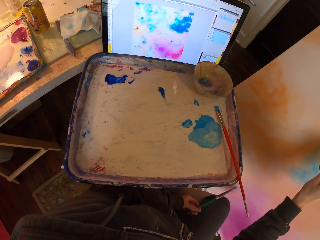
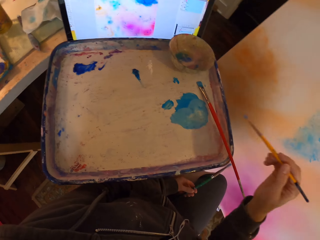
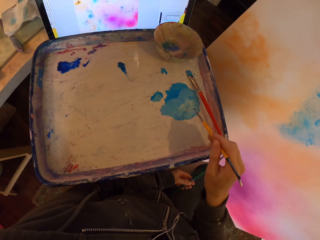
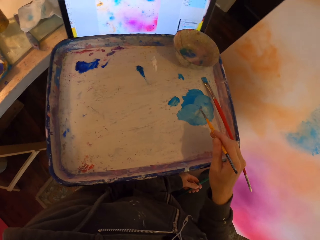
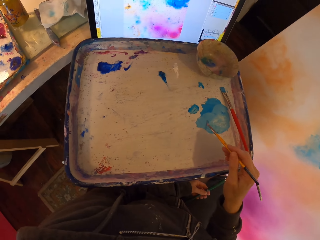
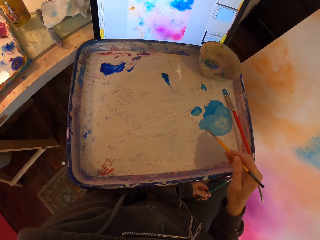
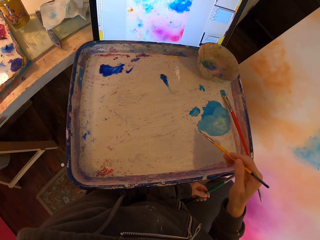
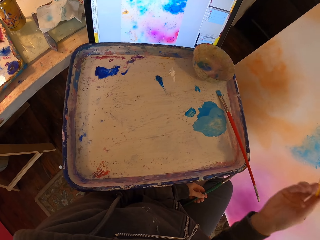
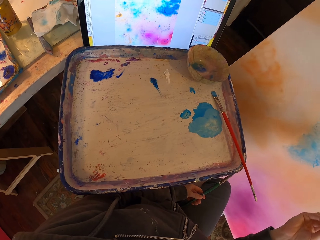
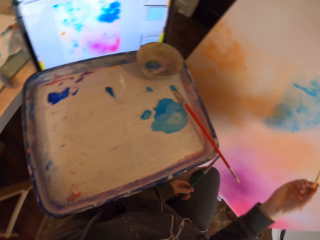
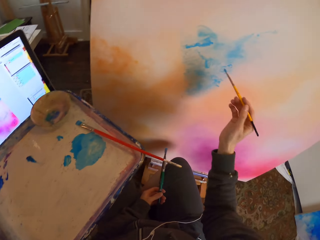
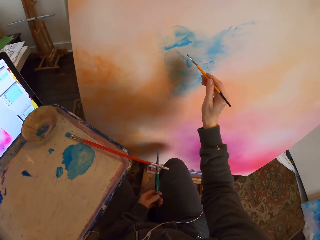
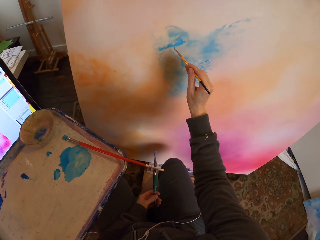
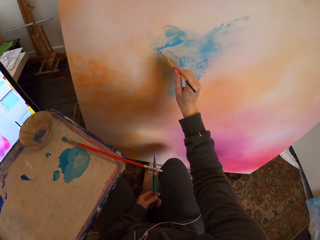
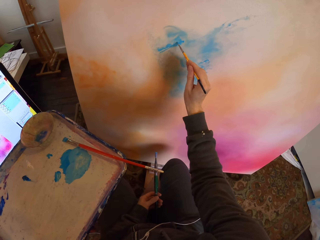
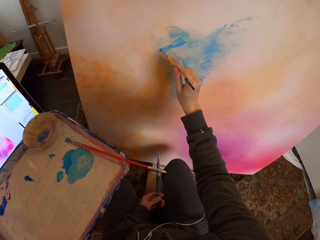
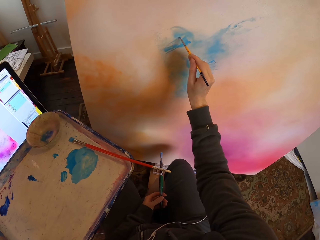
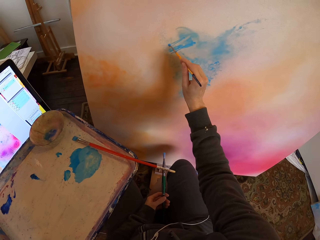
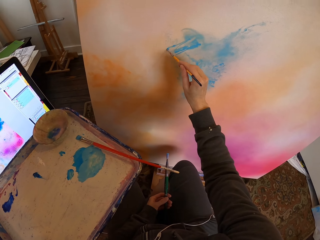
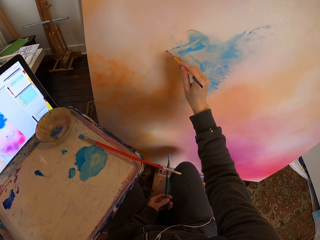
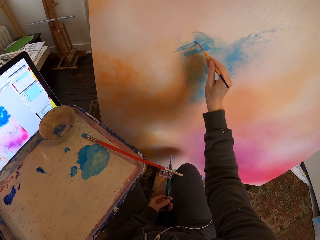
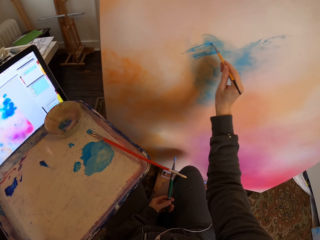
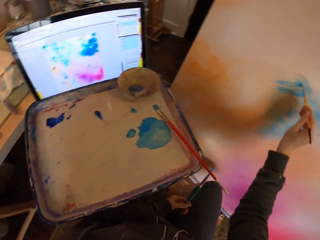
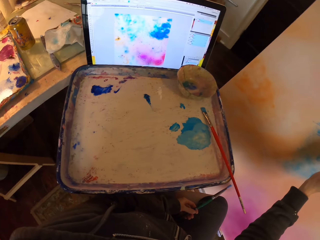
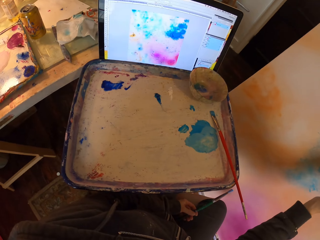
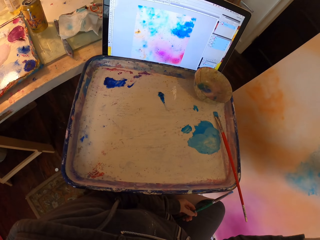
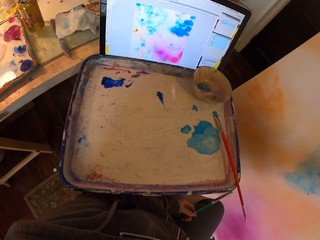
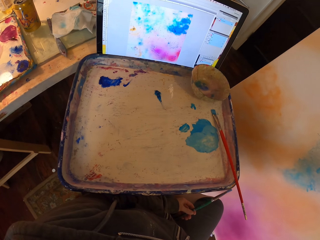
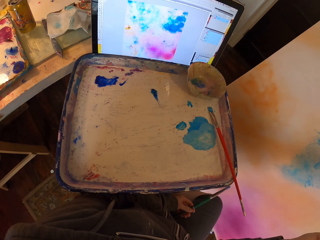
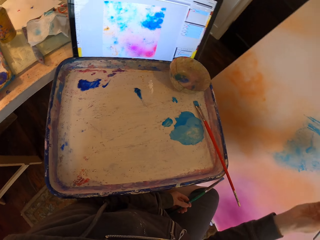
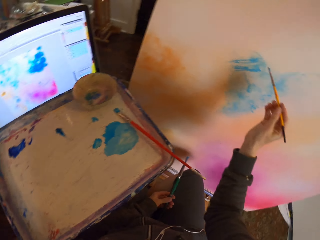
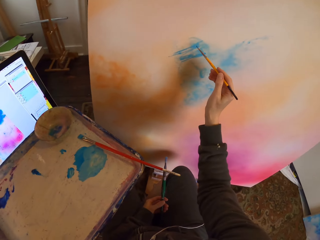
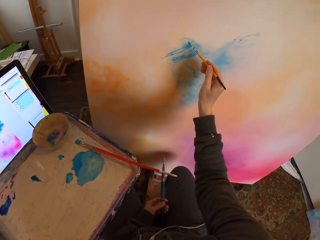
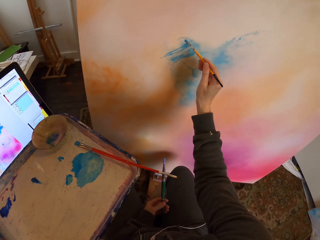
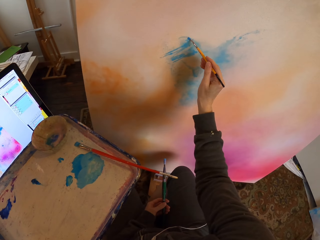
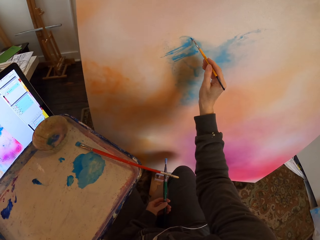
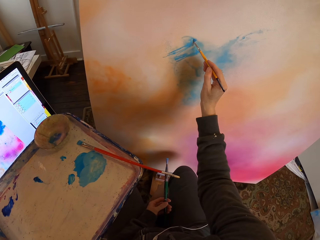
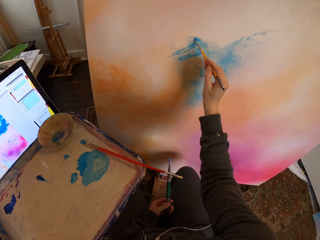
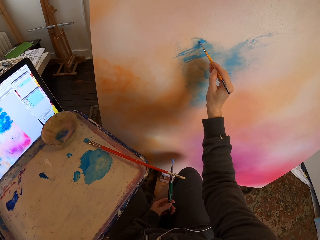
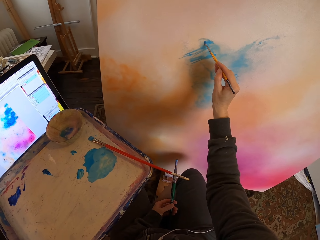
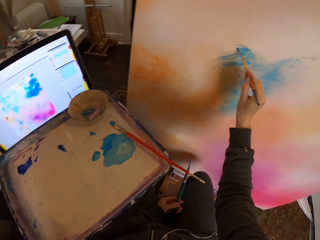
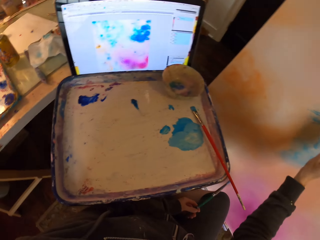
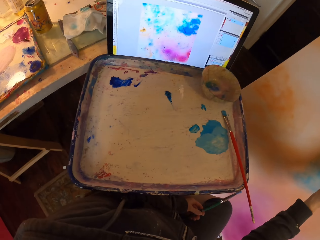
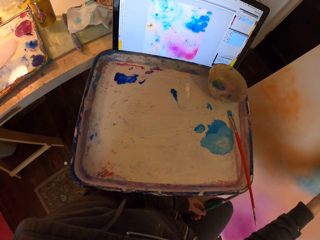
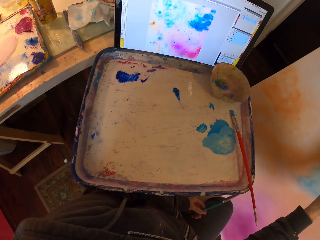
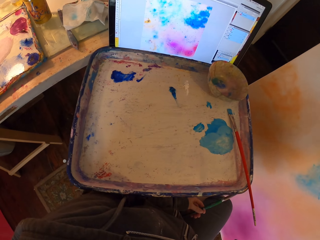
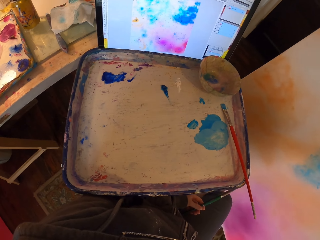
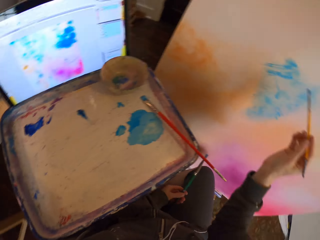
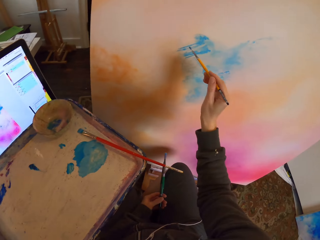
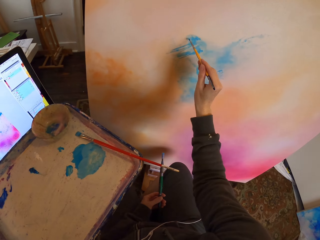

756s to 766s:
The camera wearer scoops paint on the paint tray with a small paintbrush. They paint on the painting board using the small paintbrush as they copy from the screen.

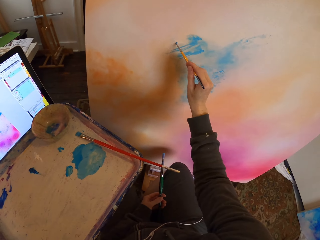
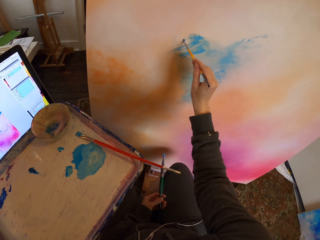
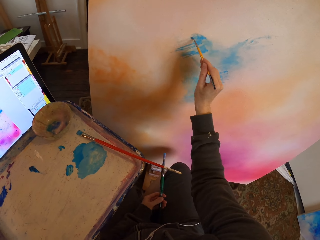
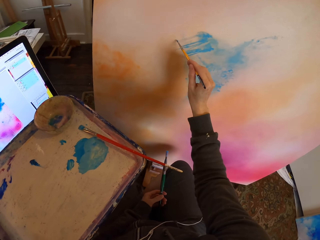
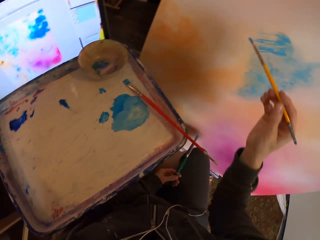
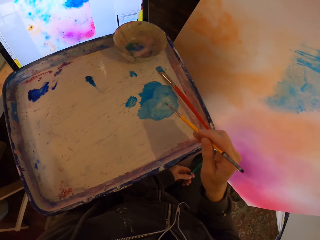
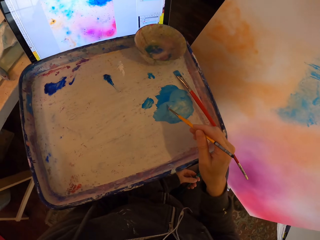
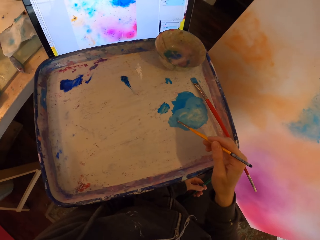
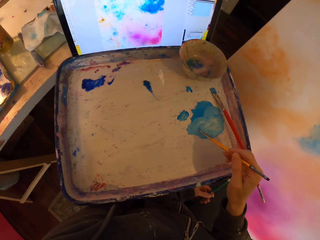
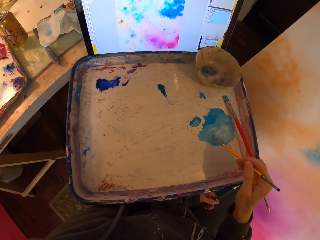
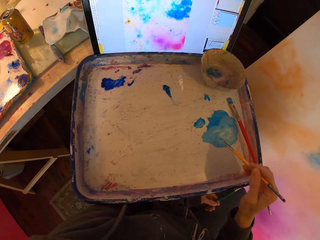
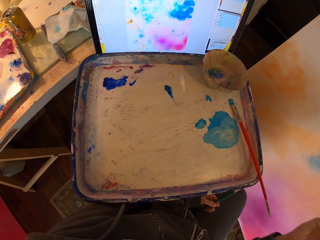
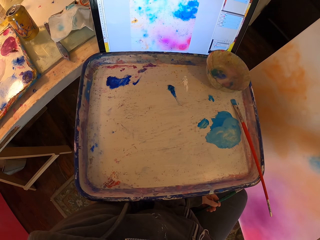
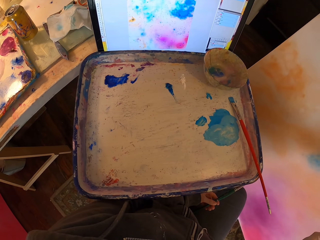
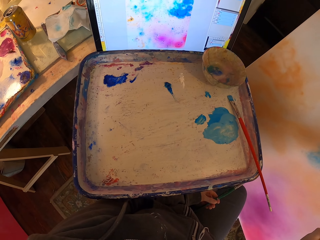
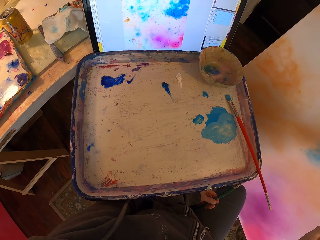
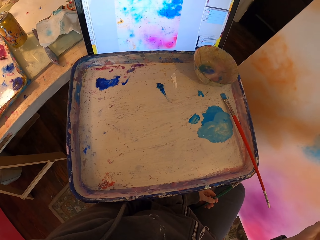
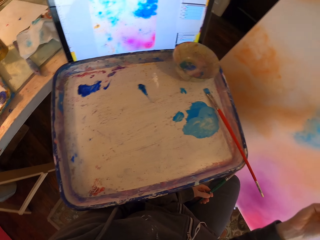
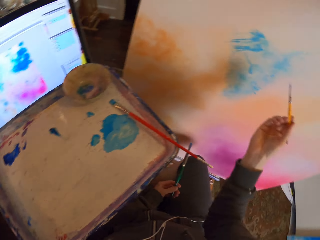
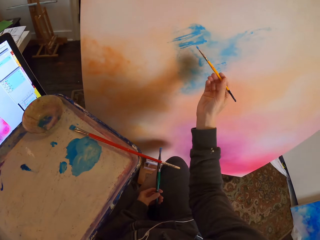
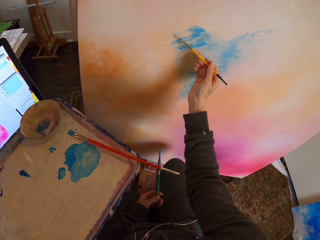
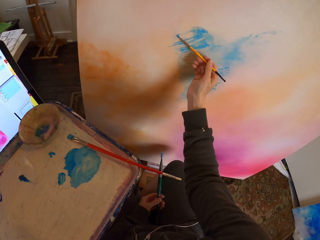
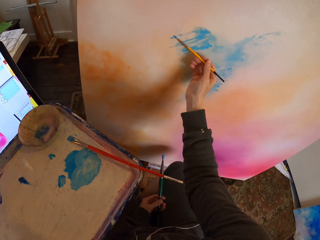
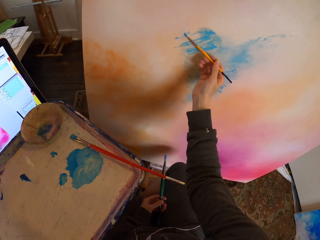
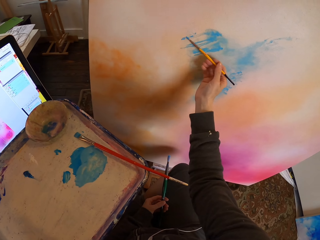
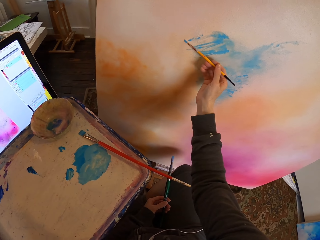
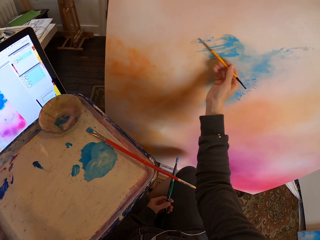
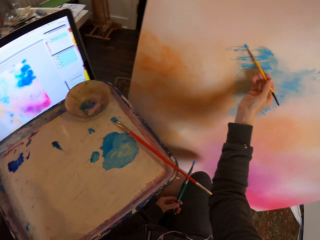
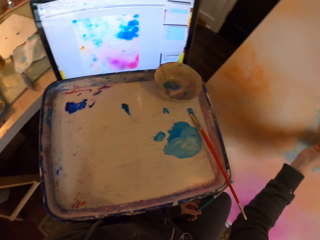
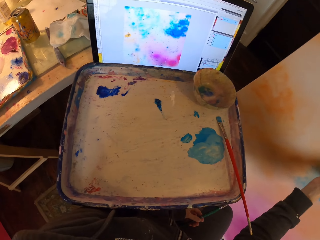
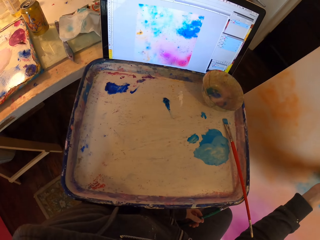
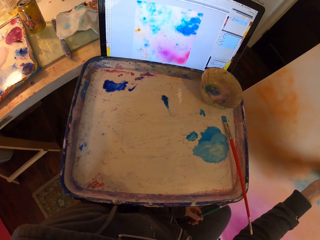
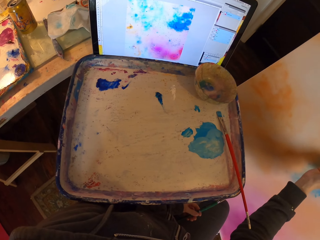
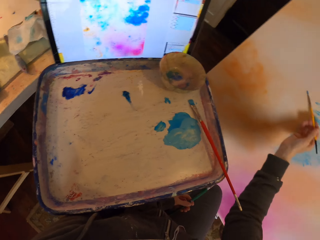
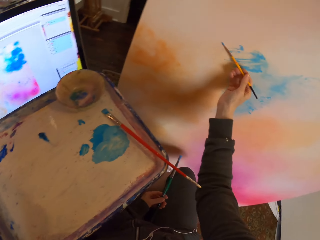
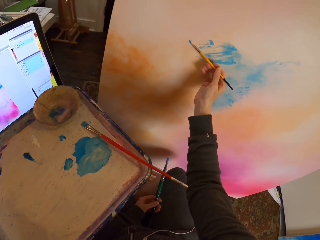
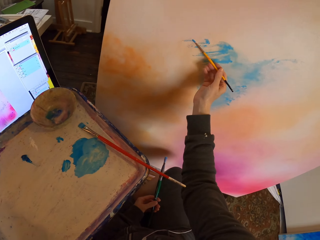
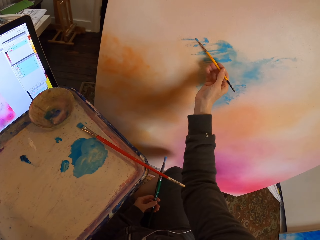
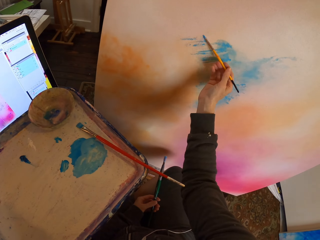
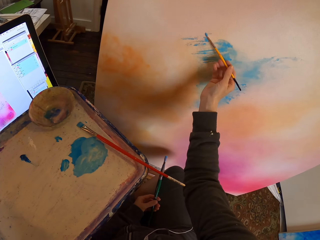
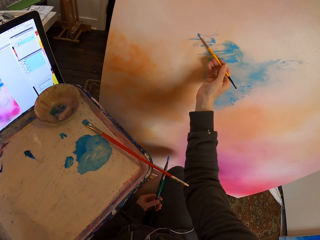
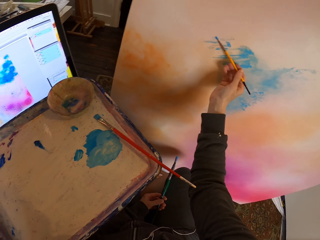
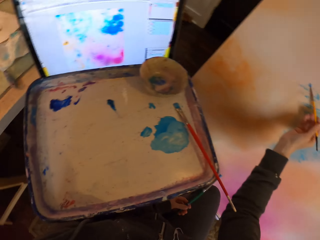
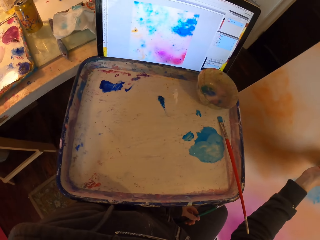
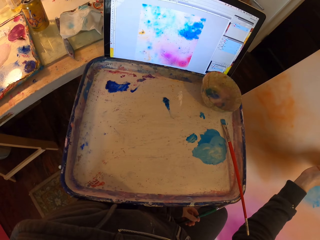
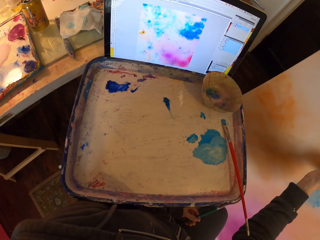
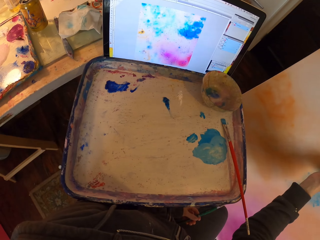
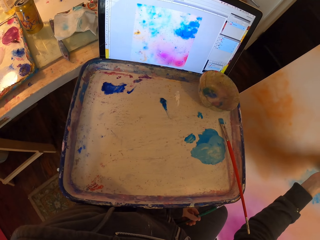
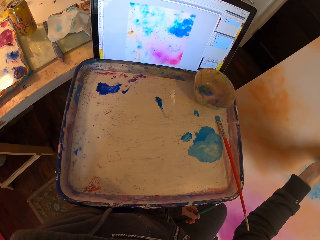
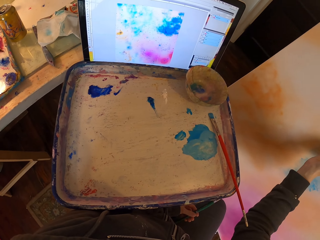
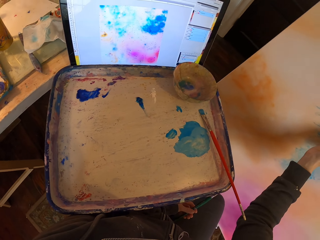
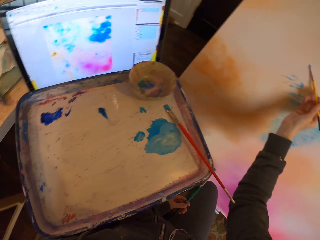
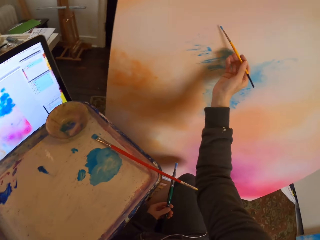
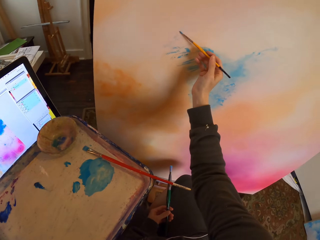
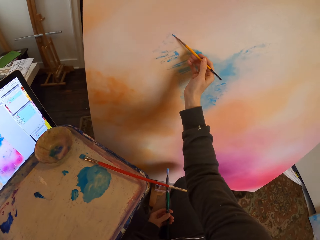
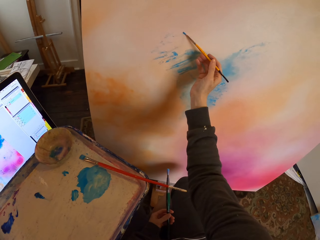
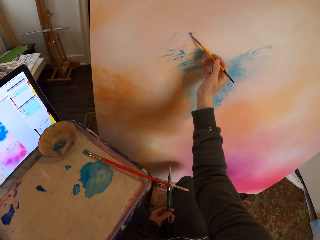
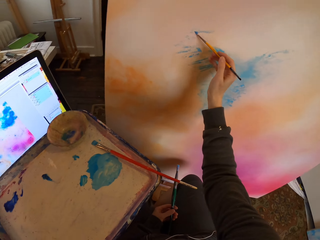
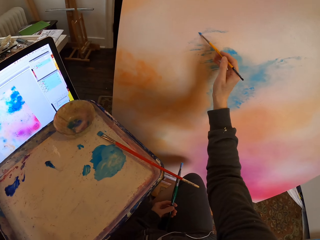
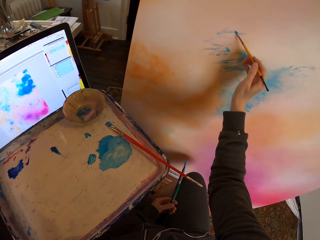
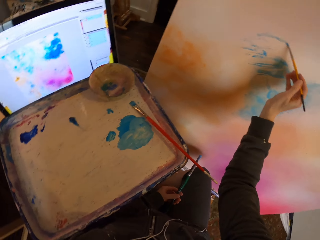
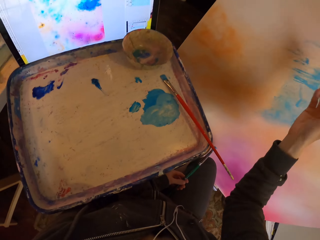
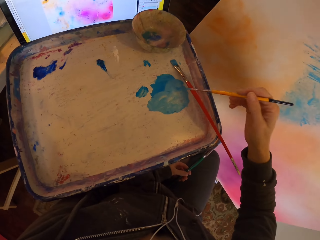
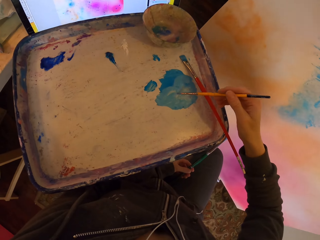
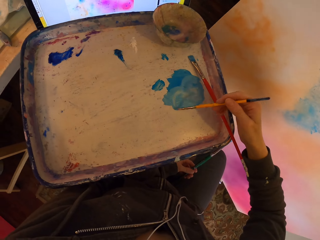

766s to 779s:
The camera wearer scoops paint on the paint tray with a small paintbrush. They paint on the painting board using the small paintbrush as they copy from the screen.
